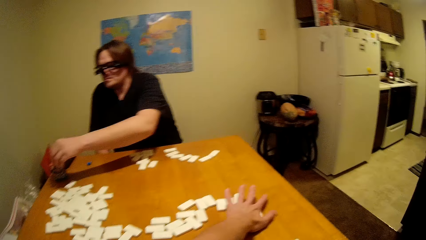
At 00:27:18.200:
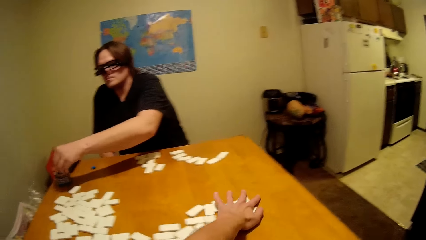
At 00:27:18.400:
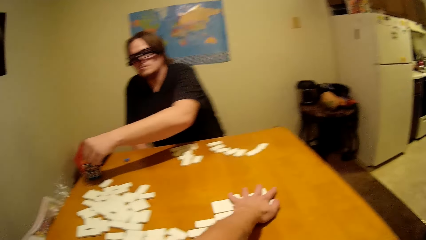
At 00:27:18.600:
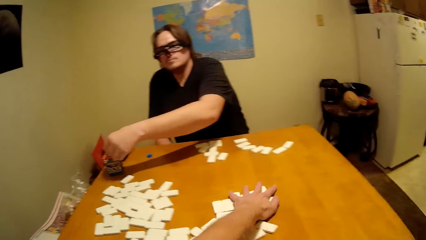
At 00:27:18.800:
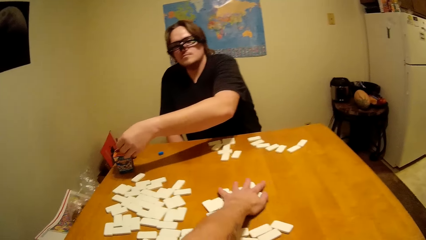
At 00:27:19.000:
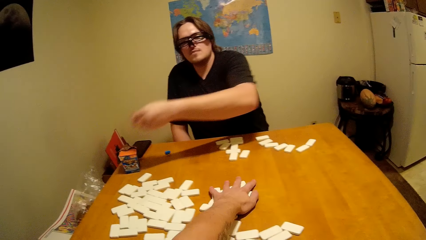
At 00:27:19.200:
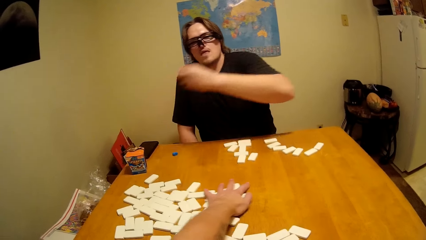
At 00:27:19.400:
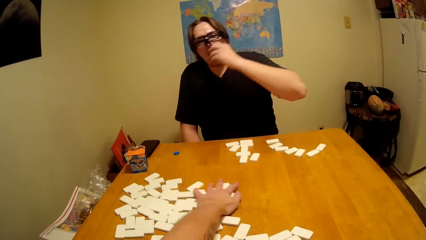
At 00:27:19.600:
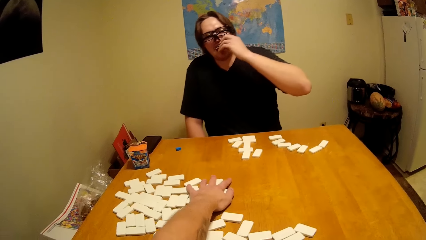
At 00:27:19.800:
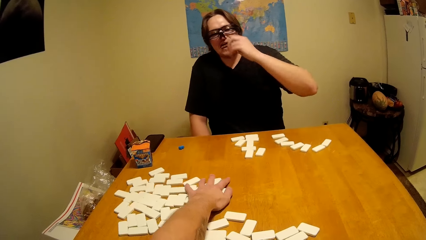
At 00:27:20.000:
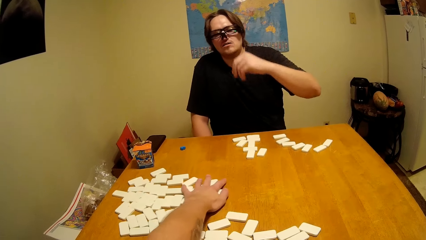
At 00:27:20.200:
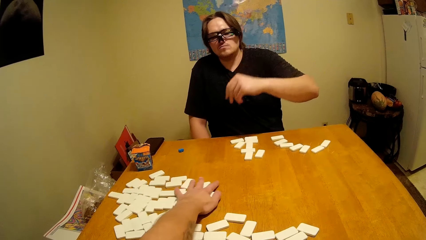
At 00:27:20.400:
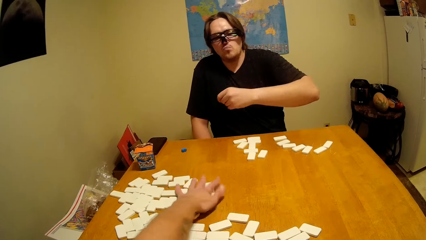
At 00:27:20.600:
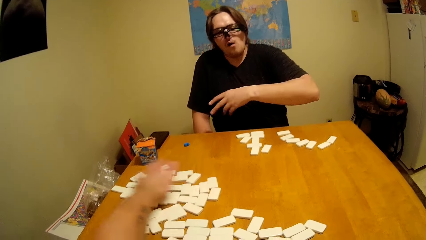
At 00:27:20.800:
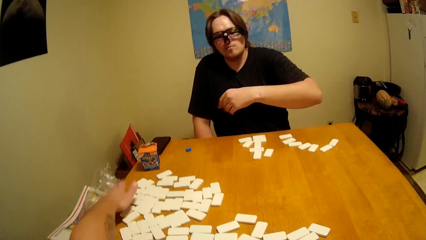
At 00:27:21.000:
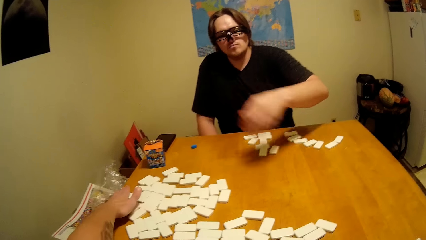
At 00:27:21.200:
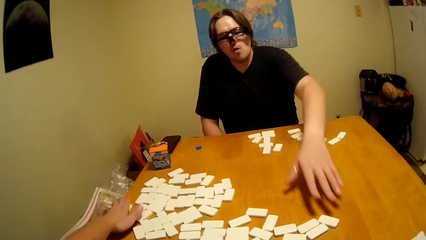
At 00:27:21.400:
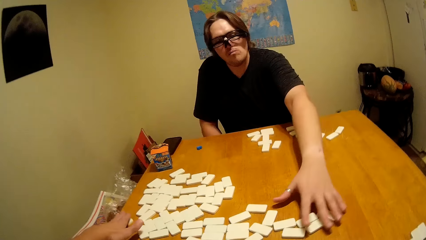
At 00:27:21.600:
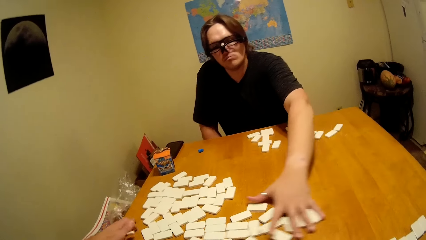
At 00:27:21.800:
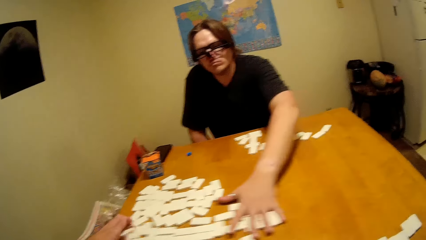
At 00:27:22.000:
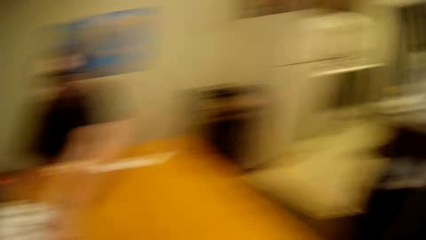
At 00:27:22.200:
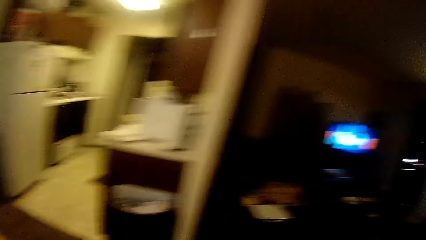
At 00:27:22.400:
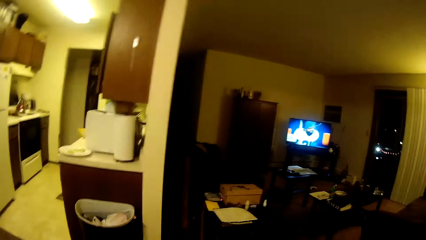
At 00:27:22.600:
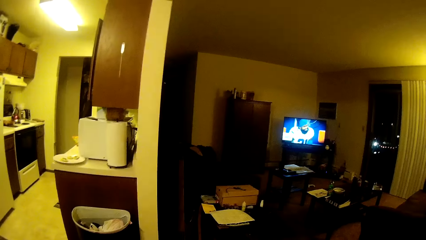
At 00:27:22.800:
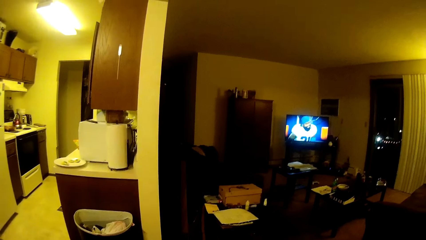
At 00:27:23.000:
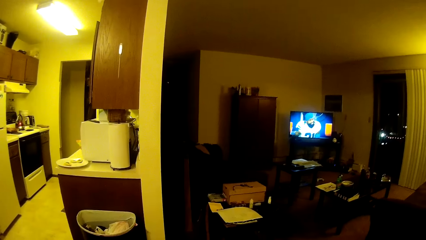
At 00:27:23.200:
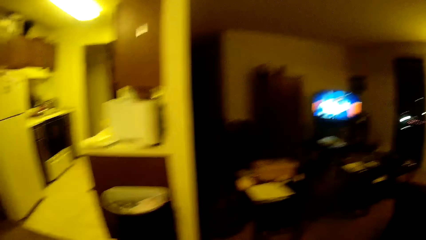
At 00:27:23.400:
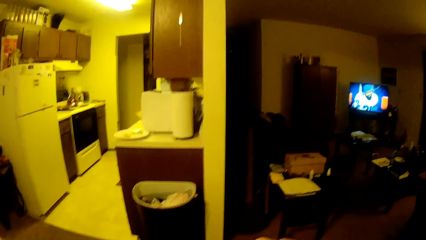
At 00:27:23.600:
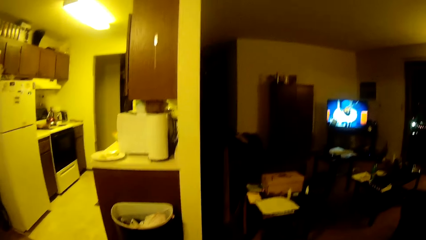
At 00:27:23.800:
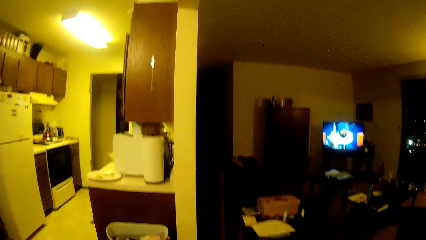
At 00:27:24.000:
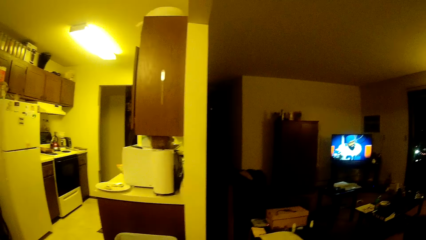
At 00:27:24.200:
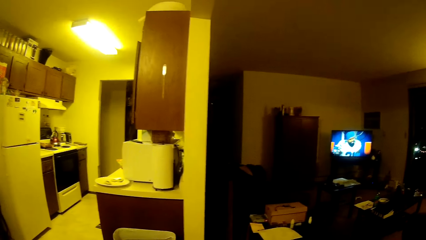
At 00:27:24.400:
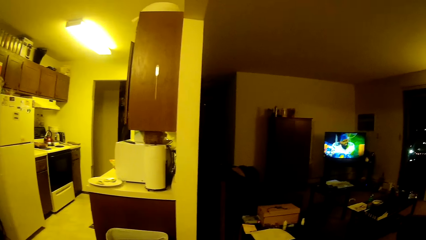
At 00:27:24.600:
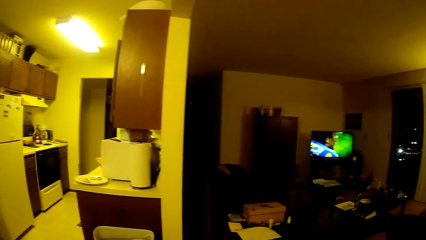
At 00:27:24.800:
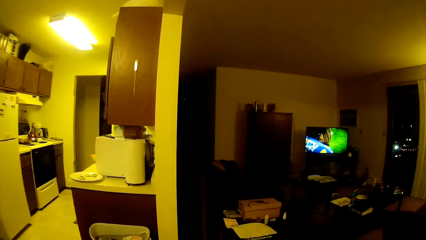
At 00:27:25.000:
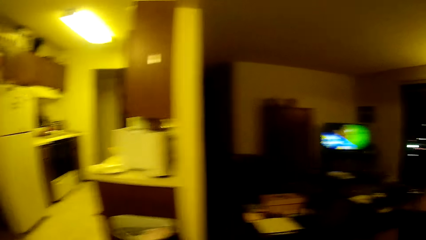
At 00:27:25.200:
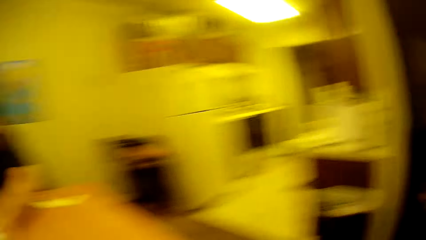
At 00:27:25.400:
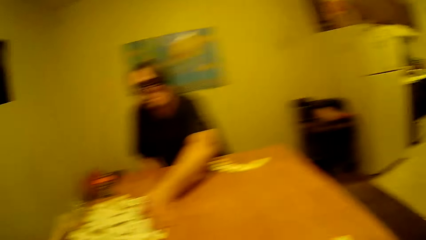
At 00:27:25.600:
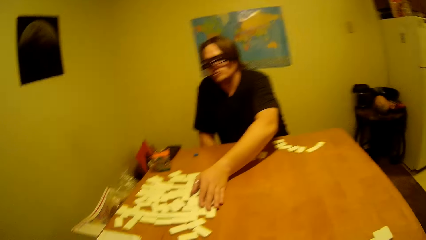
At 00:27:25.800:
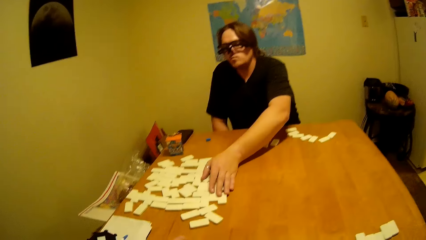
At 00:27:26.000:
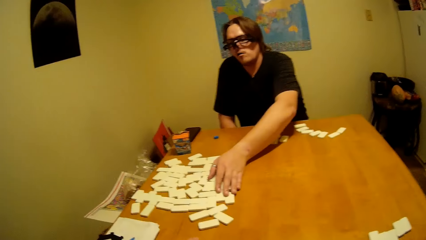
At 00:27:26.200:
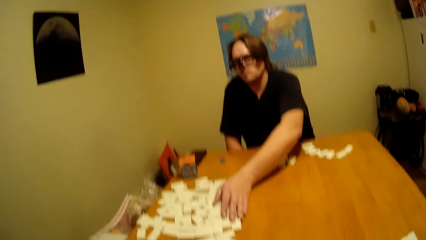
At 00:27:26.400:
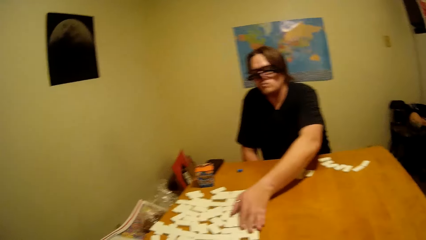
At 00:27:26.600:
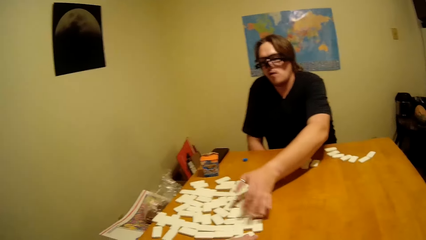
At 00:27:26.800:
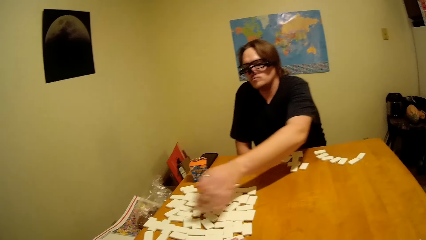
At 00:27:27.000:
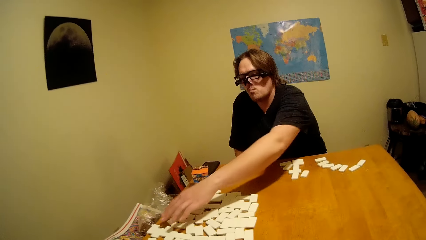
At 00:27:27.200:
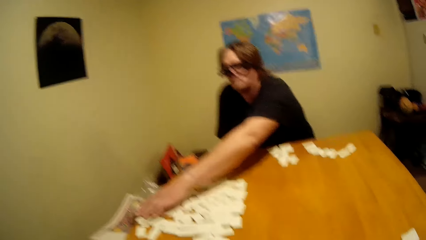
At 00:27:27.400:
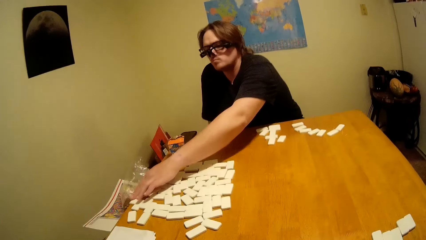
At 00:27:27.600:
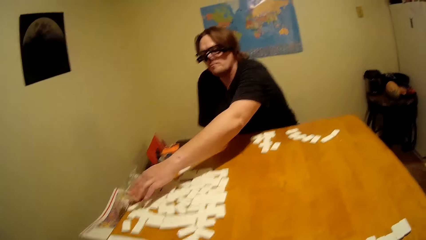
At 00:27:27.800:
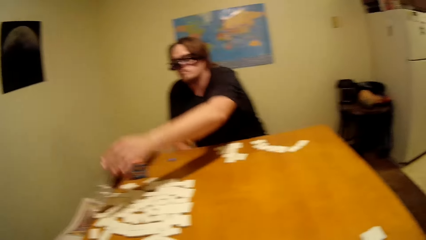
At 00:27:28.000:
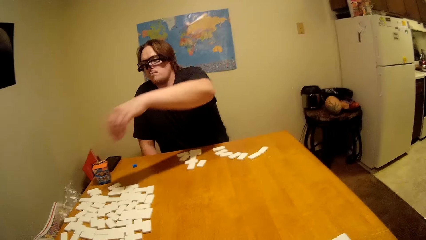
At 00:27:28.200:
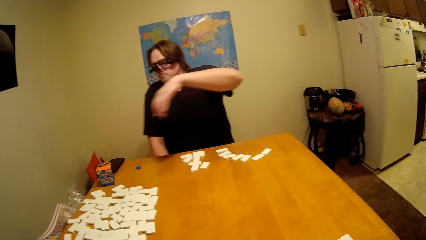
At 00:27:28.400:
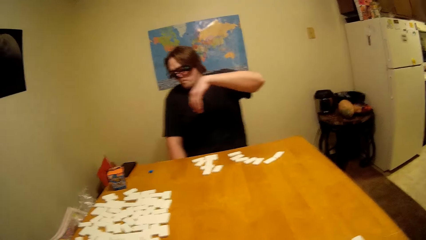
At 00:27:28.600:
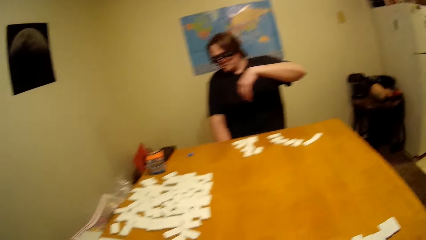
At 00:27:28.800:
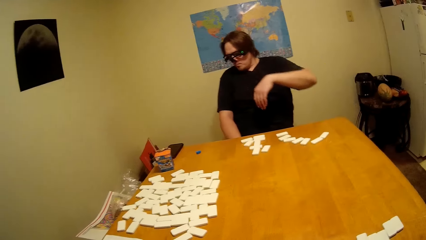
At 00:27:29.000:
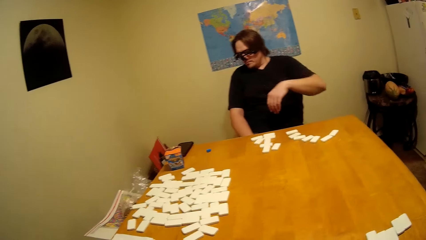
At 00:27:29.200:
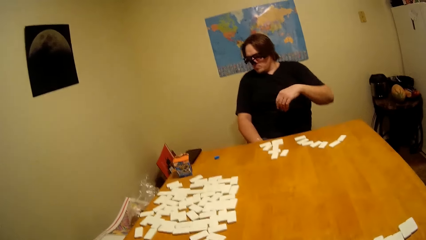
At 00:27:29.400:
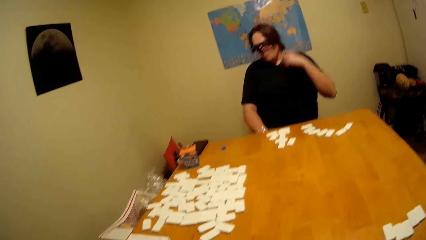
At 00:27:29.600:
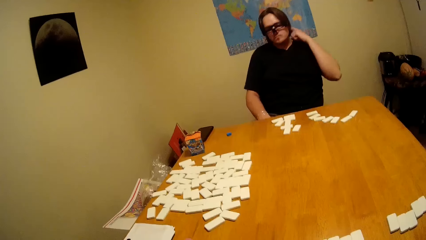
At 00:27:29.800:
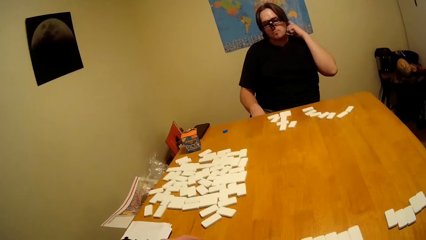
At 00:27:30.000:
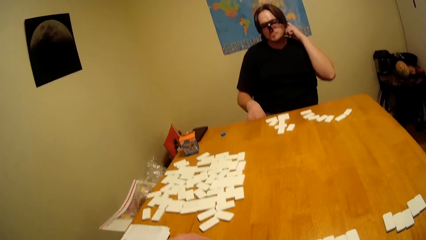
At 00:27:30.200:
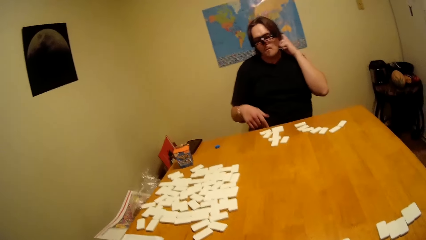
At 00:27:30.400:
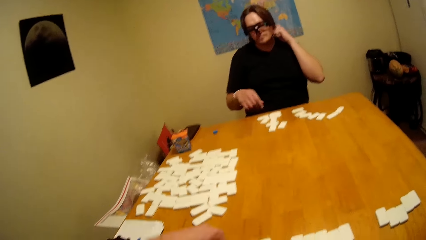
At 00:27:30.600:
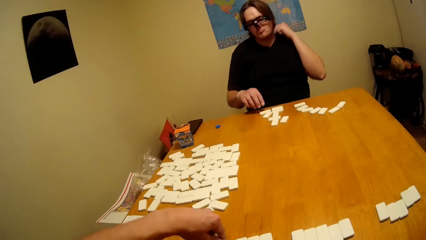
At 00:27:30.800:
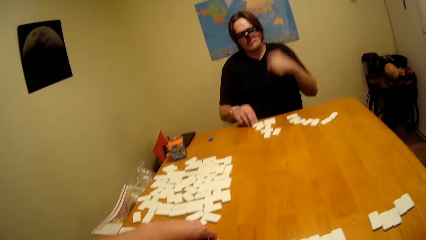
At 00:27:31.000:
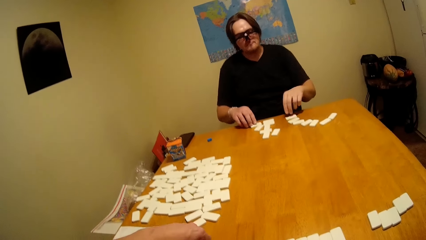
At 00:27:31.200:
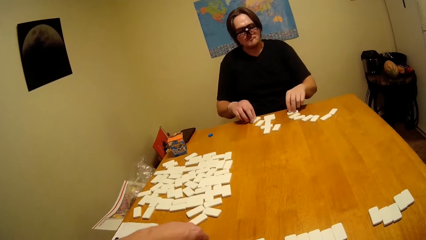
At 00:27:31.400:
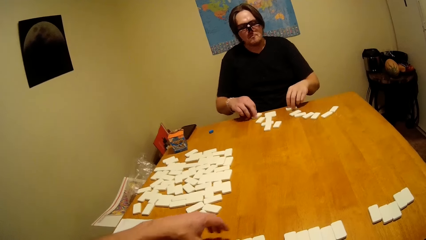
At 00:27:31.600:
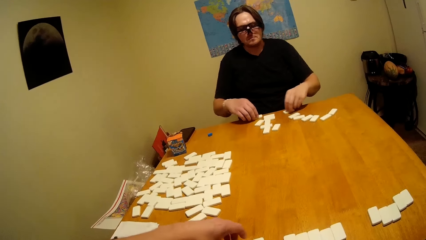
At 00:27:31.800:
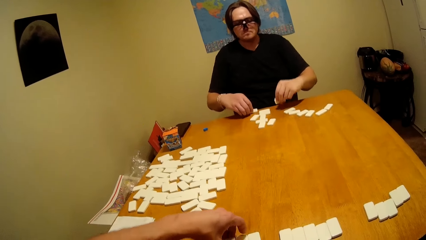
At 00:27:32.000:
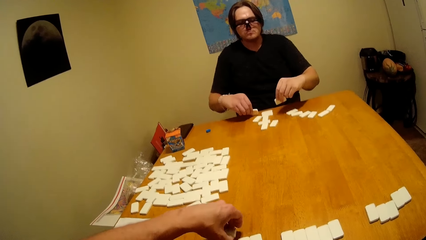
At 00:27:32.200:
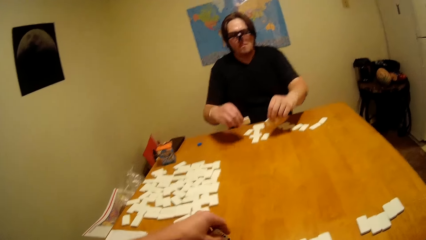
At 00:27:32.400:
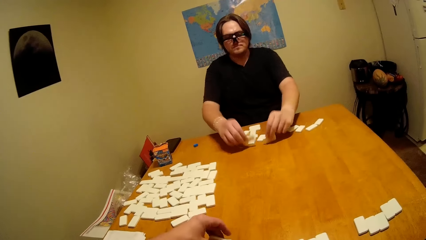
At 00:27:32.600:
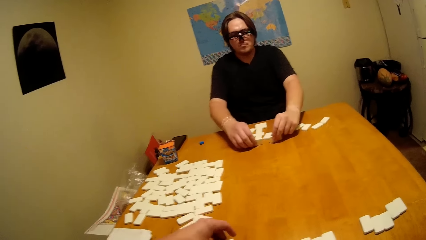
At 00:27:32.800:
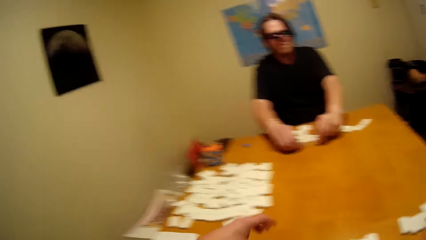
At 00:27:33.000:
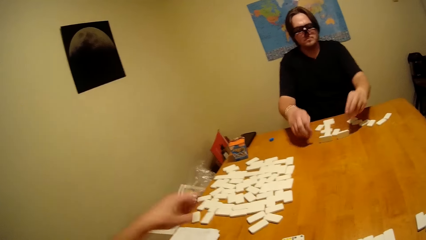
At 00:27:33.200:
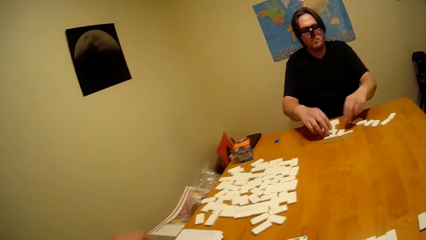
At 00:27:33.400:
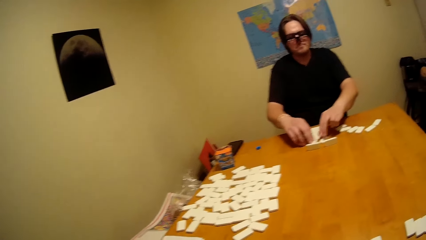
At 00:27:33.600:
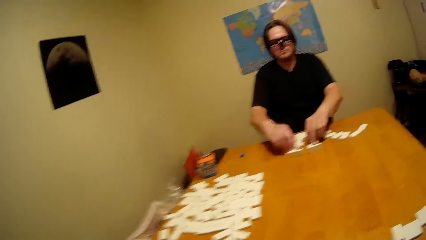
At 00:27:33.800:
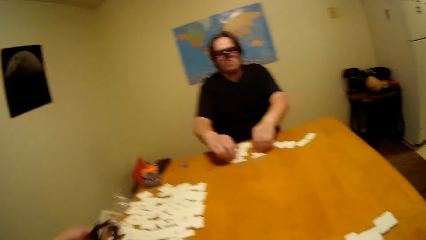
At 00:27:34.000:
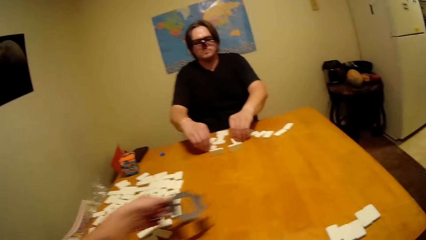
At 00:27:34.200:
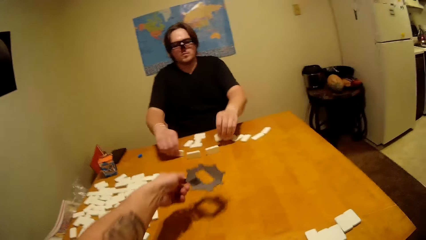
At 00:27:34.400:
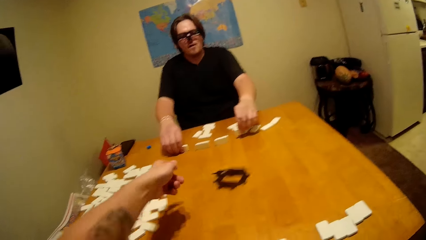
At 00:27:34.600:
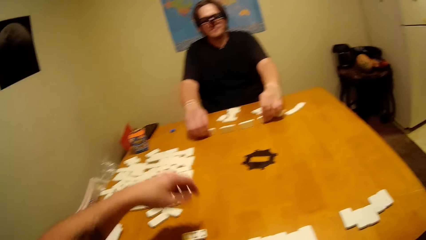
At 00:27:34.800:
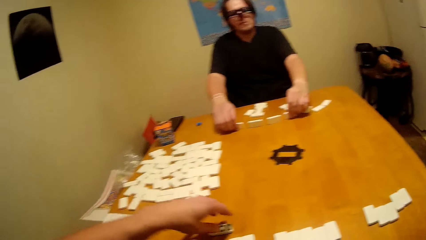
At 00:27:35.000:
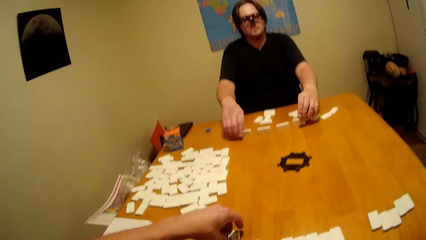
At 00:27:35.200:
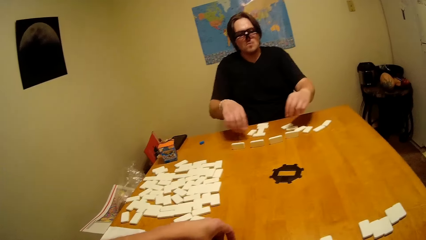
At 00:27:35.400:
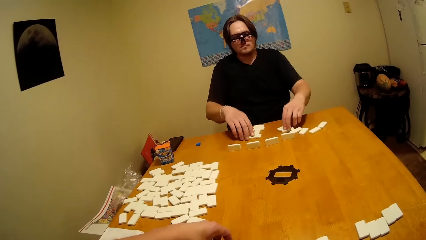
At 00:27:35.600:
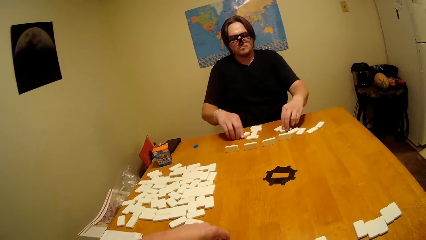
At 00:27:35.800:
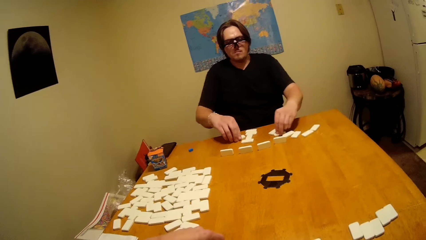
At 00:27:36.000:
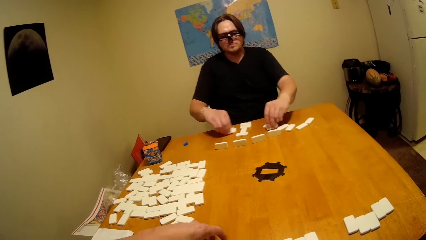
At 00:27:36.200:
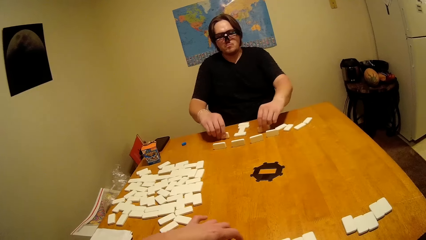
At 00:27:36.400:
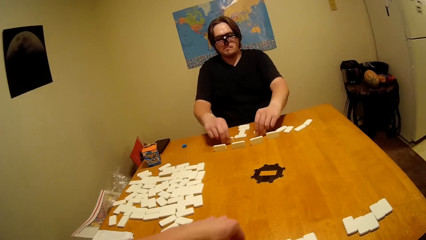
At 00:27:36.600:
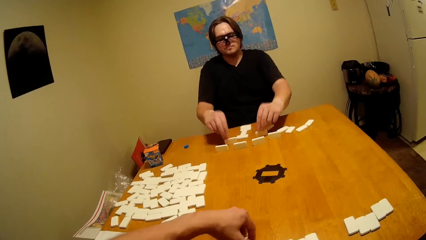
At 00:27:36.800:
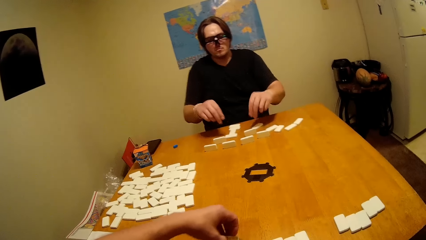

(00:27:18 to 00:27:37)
A man takes a bite. The camera wearer collects the dominoes and arranges the blocks on the table. The man eats the bite. The man arranges the blocks on the table. The camera wearer looks at the television and walks around the house. The man scratches his face or neck. The camera wearer arranges the dominoes on the table. The man arranges the block boards on the table. The camera wearer throws something on the table.
